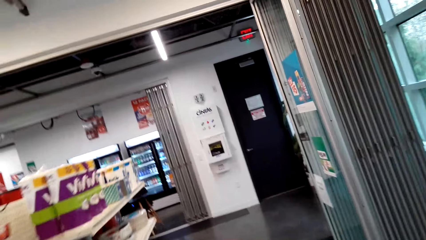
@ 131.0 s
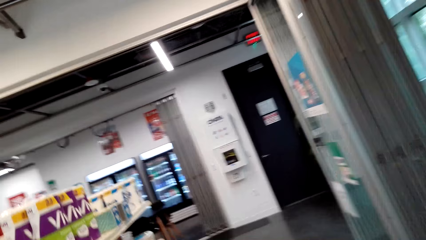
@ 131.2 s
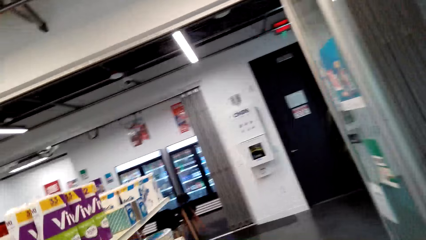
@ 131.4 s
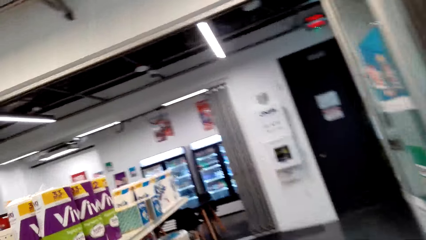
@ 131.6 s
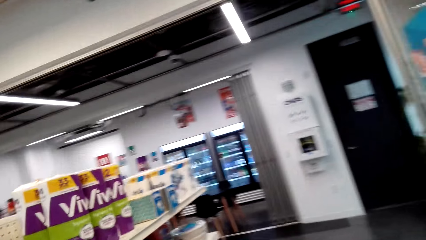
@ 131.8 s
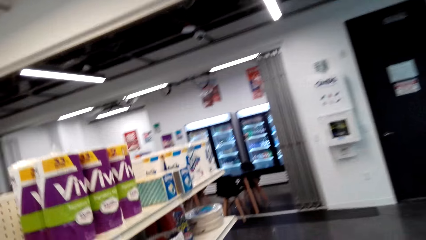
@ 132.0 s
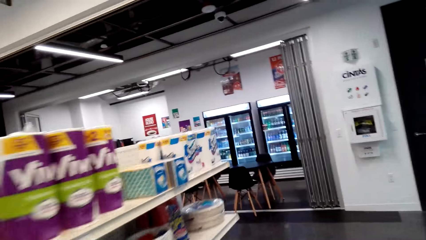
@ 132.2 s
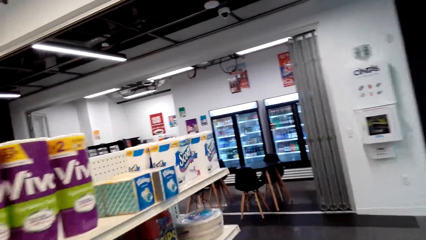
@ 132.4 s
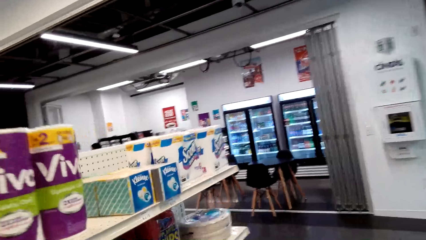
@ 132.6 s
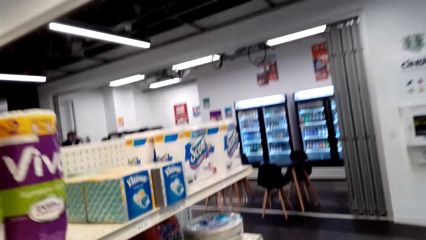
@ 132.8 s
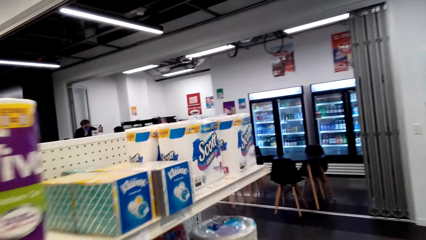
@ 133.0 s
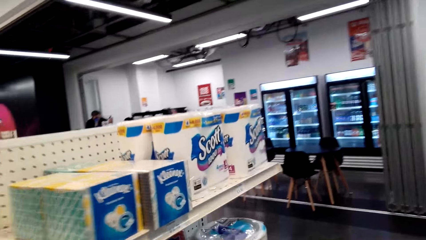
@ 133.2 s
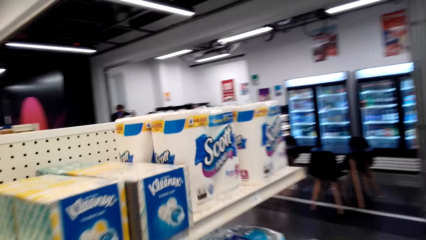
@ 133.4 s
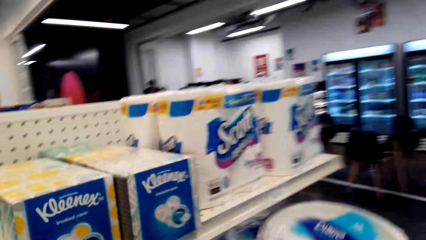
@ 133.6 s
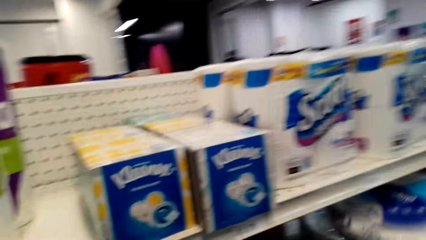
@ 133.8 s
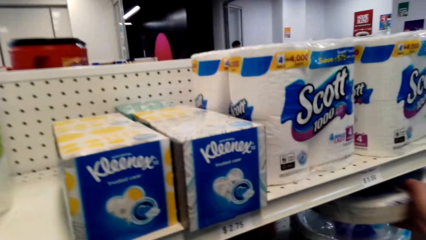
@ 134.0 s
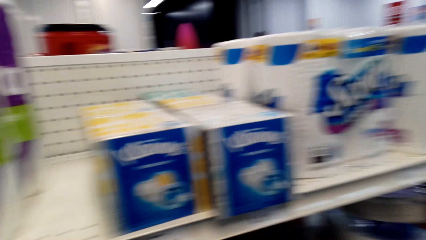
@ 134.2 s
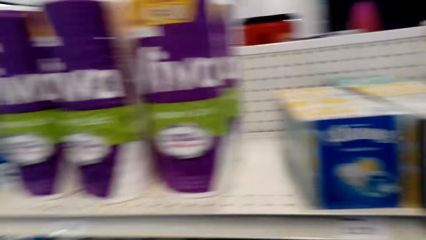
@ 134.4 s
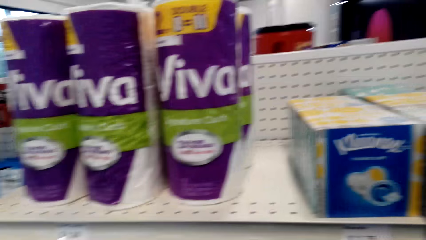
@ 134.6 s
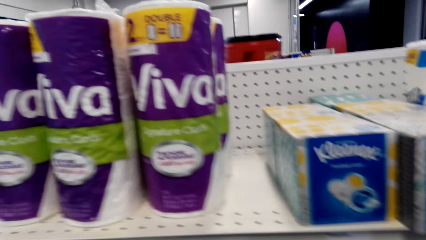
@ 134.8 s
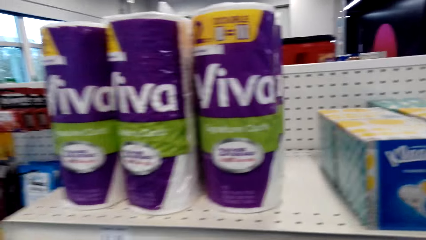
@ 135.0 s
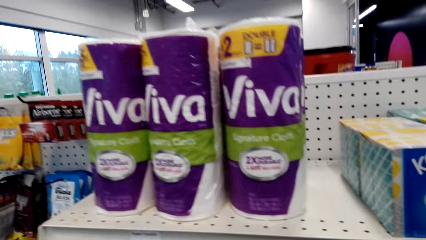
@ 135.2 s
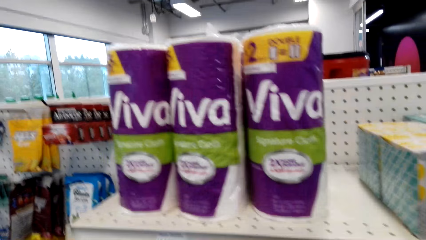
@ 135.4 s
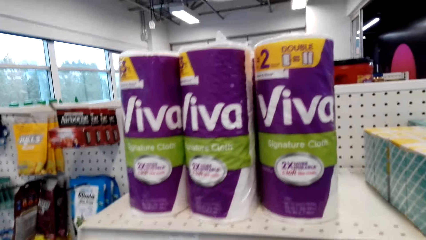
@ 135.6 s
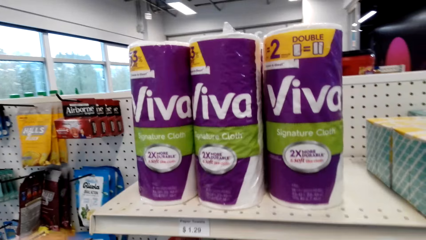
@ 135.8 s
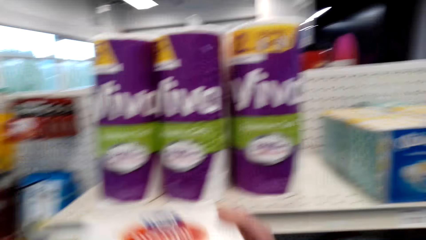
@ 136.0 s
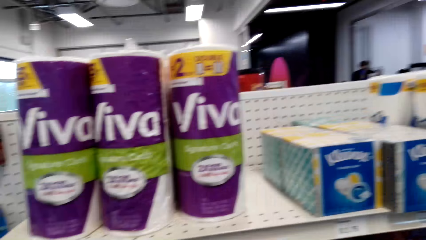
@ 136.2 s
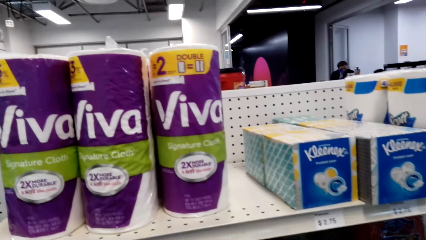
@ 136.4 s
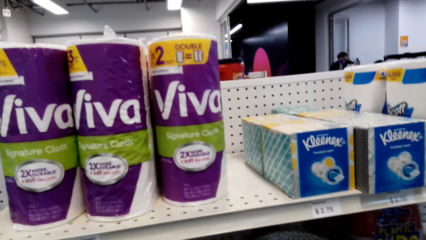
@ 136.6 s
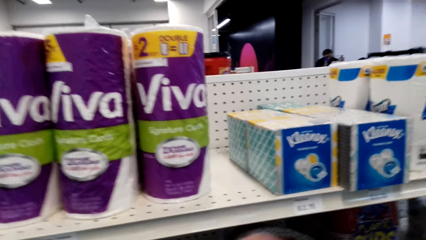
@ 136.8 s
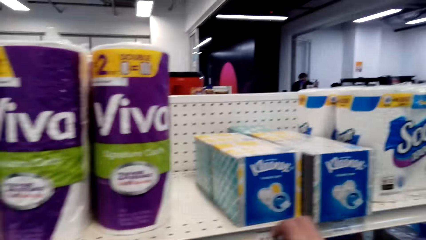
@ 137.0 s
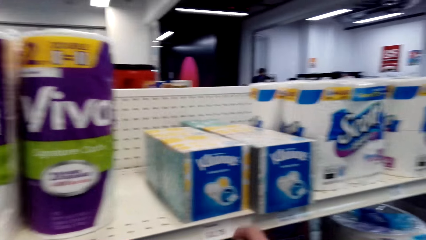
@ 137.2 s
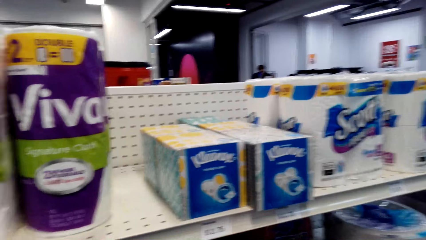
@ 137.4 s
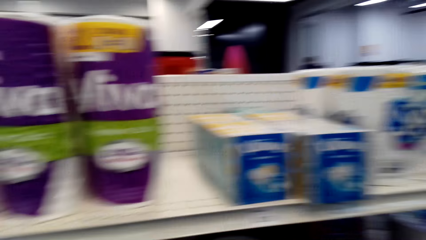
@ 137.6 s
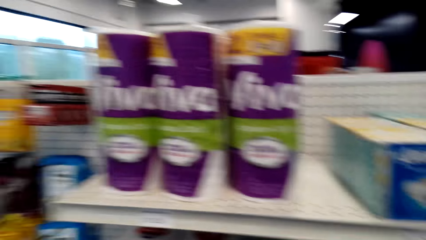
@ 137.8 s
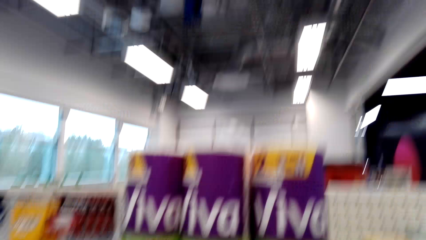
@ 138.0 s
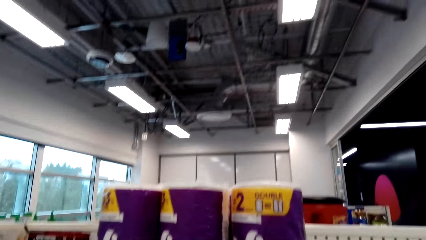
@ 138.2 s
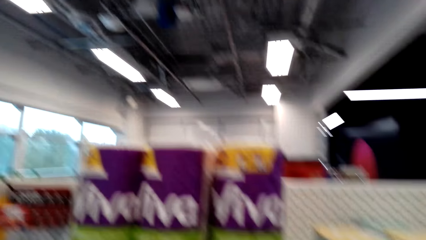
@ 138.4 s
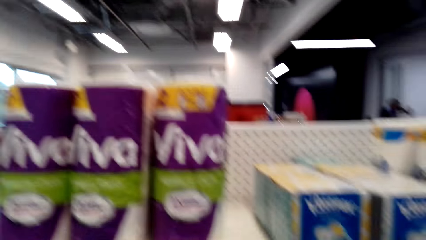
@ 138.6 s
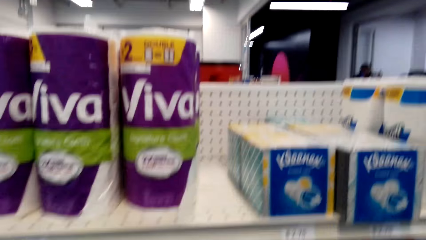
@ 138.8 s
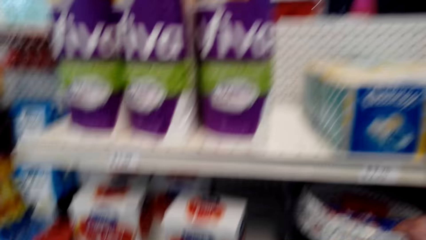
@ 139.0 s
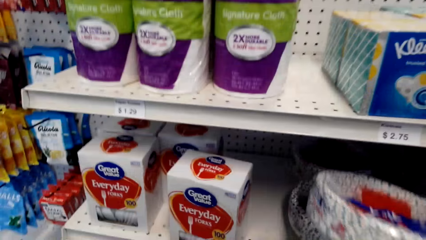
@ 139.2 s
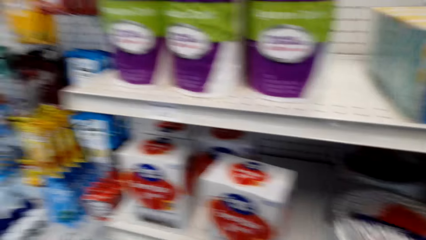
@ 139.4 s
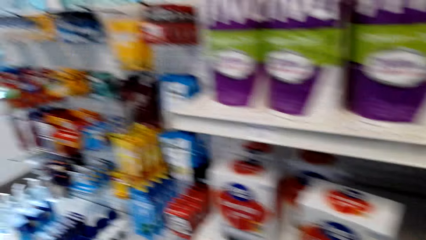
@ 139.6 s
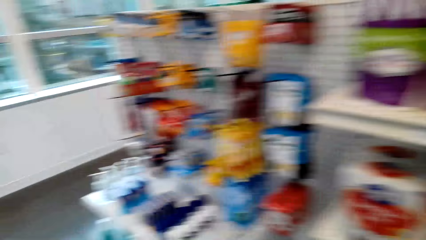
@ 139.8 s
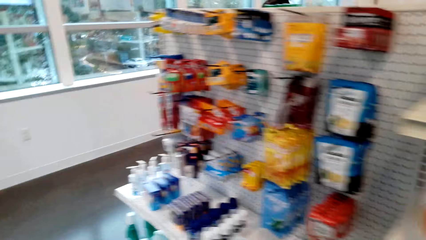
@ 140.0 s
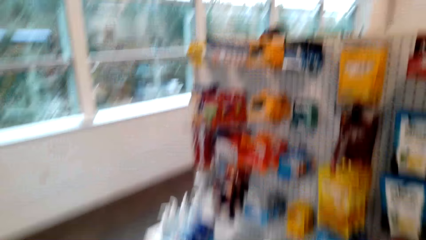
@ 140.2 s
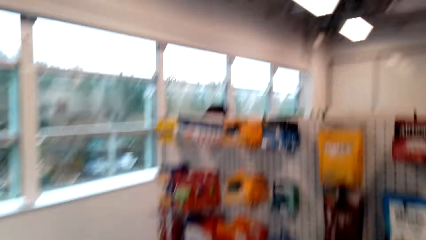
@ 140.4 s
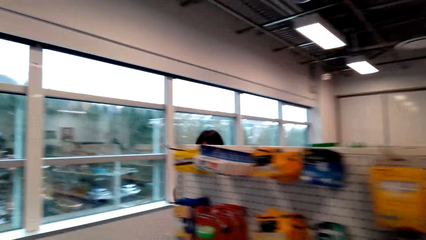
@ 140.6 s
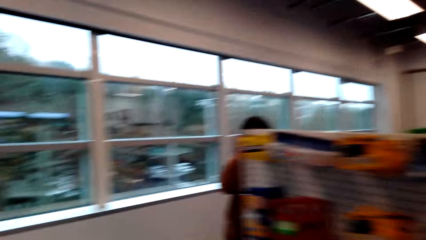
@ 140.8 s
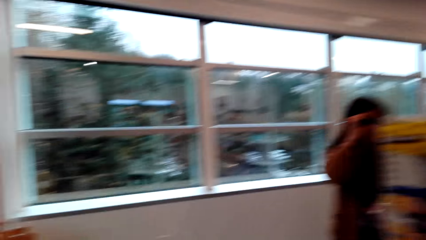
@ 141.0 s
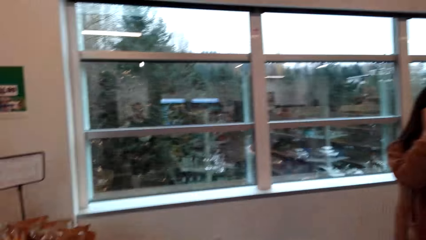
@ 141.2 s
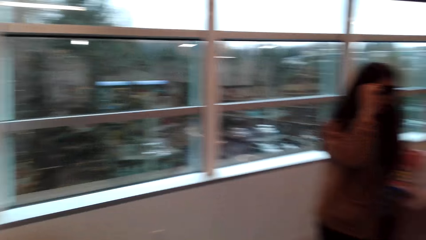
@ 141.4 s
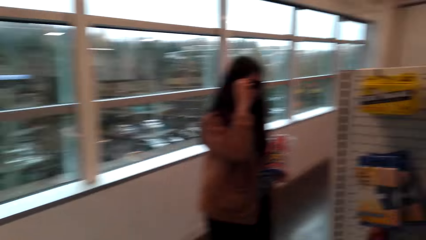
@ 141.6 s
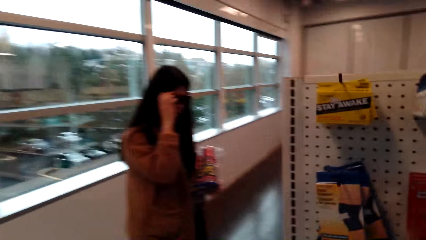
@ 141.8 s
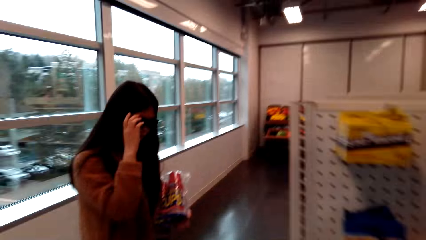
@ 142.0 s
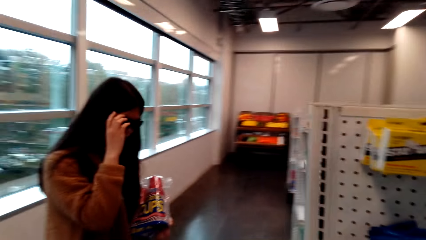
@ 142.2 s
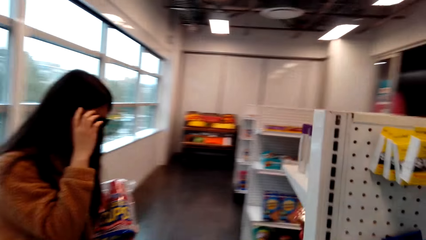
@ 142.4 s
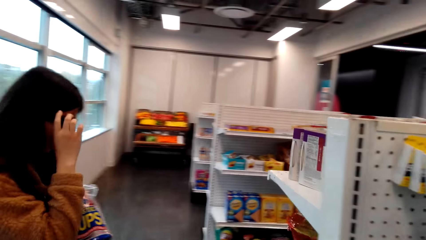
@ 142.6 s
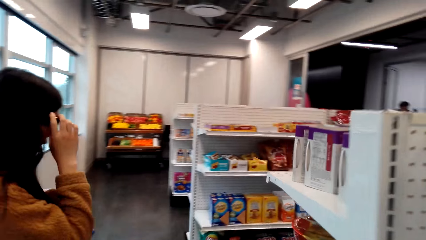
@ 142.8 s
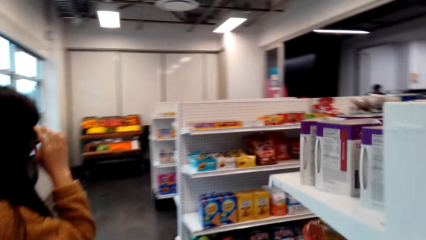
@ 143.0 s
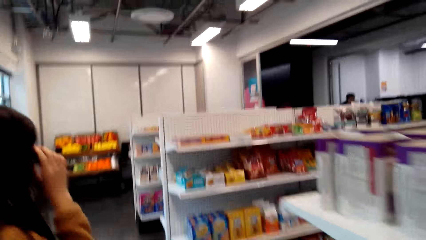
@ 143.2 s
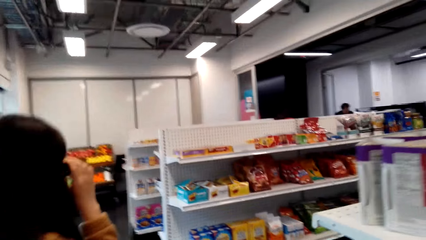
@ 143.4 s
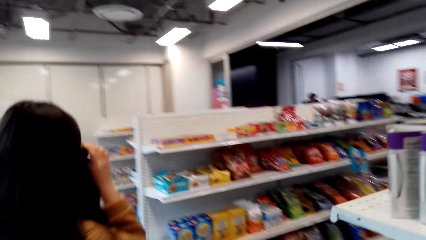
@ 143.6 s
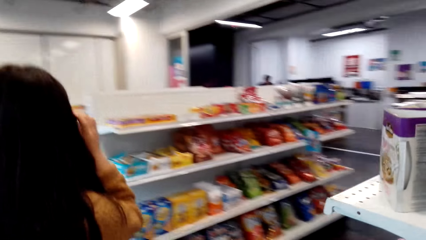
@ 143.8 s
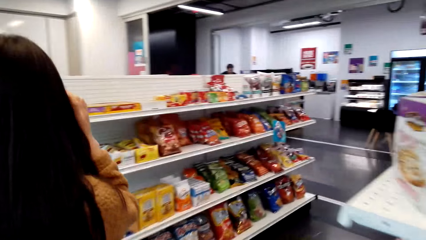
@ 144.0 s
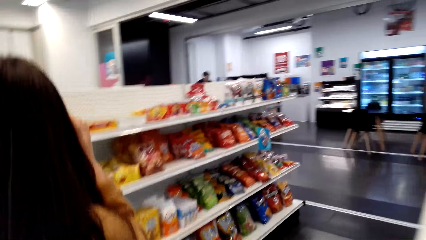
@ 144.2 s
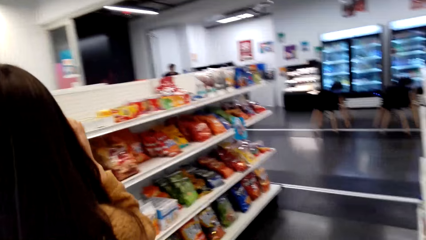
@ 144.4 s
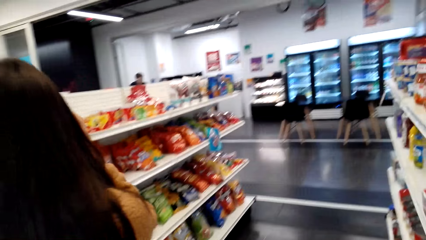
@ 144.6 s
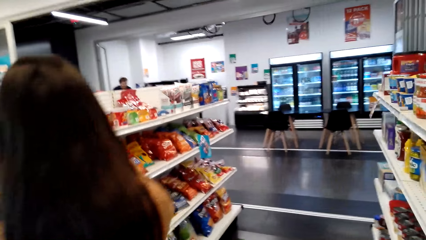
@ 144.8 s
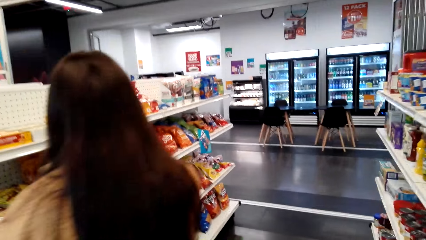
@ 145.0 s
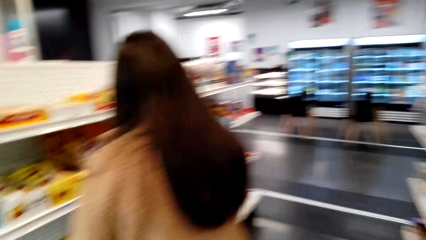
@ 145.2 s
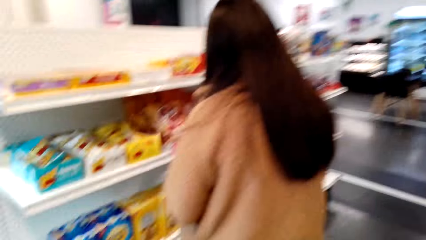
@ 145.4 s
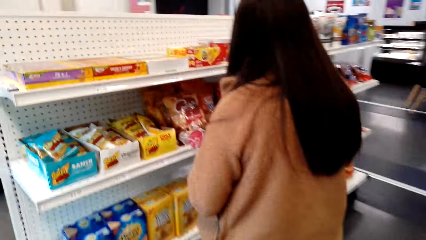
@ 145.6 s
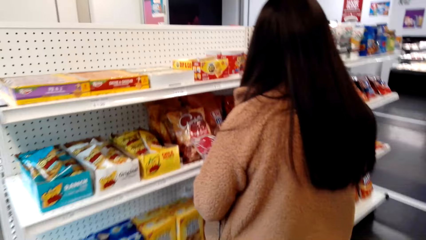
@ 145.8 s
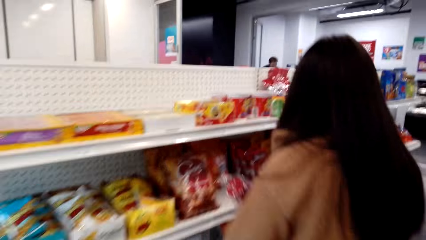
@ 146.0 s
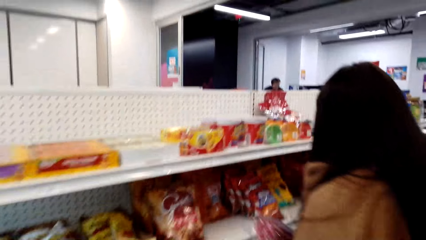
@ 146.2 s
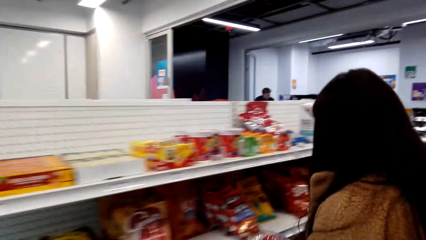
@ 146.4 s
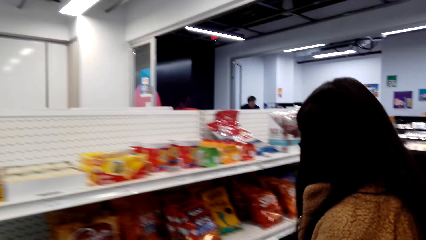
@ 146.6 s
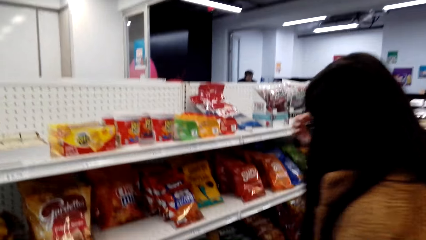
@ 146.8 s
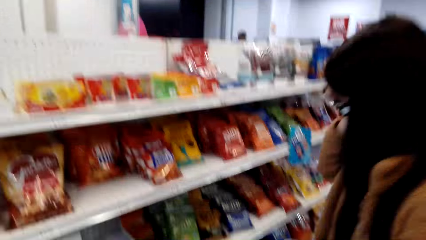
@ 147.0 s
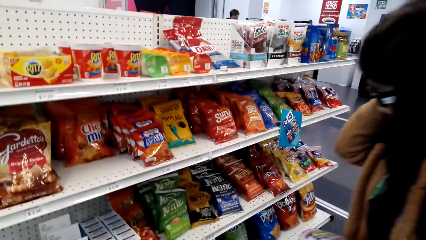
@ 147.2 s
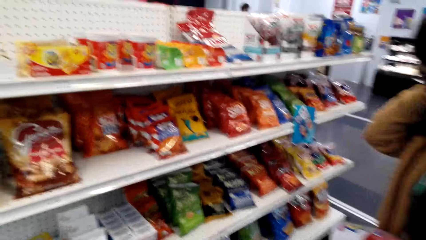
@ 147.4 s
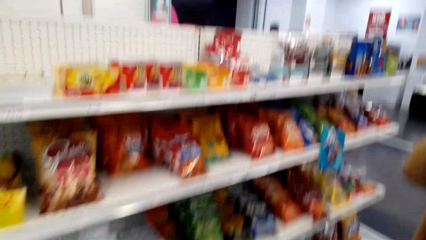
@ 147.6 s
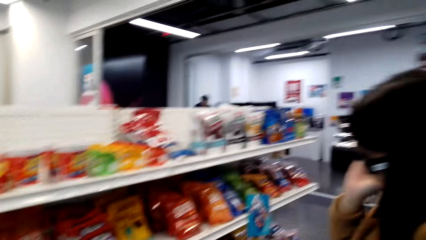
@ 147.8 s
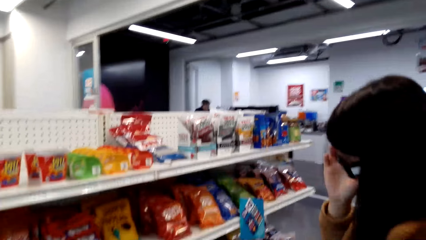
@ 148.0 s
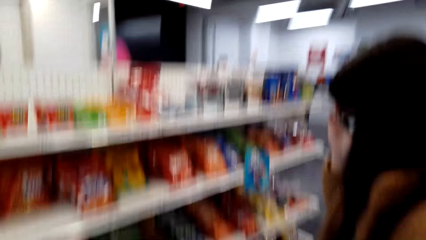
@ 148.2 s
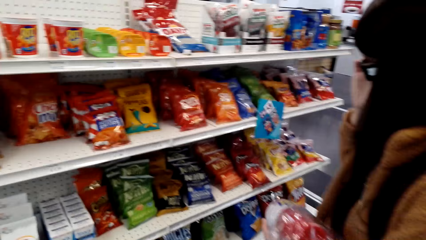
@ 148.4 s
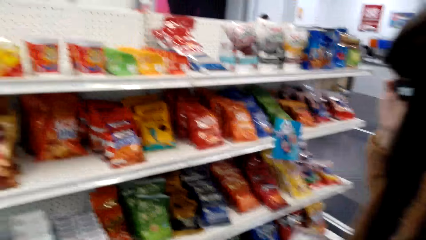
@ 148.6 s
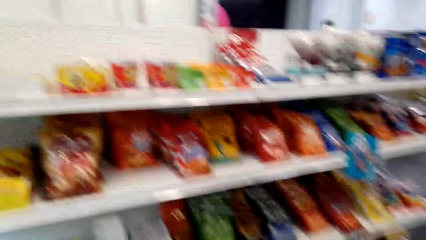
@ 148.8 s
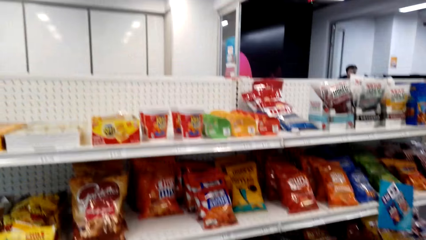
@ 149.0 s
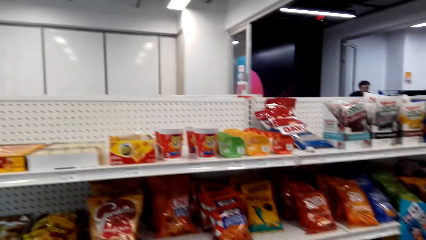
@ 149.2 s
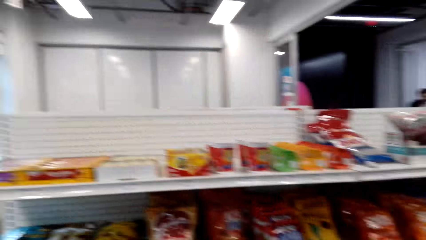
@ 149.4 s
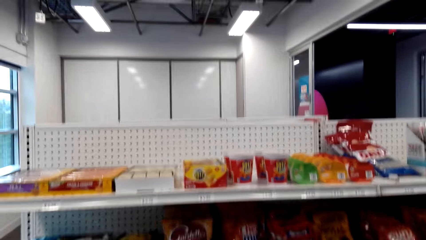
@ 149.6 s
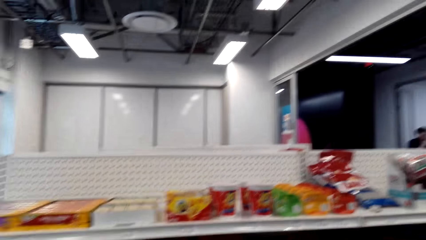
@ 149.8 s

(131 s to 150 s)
The camera wearer walks around. They talk with a lady and place plastic containers down. They pick a tissue from the shelf. They look around, talk with the lady, pick the plastic plates, and talk with the lady. The lady walks around. The camera wearer walks around. The lady touches the glasses and walks around. The camera wearer talks with the lady. They talk with the lady again and walk around. They talk with the lady. The lady looks around. The camera wearer looks around. The lady walks around.
